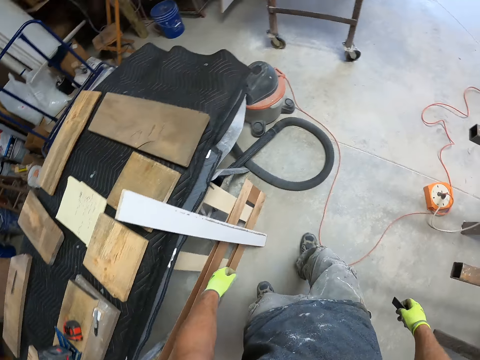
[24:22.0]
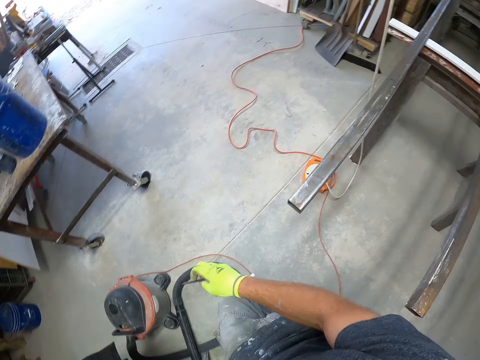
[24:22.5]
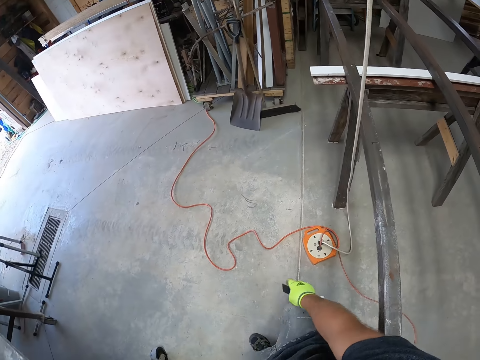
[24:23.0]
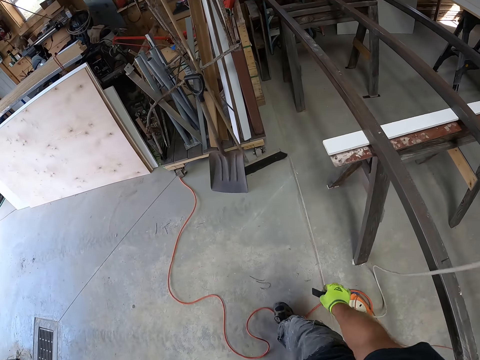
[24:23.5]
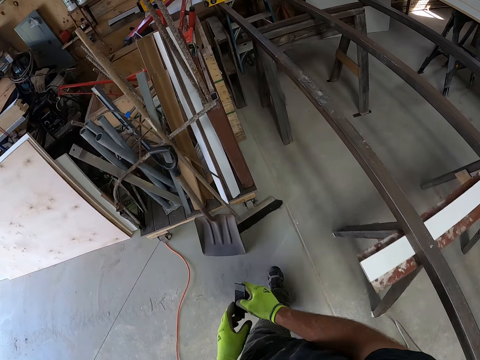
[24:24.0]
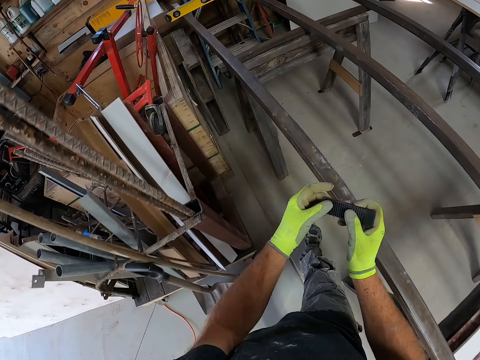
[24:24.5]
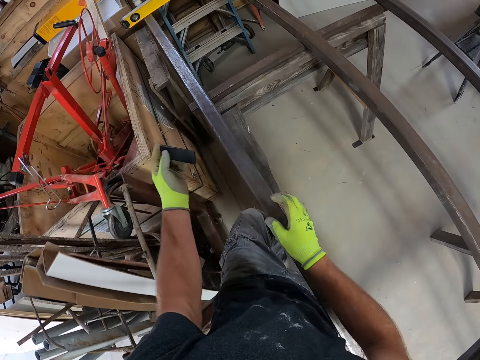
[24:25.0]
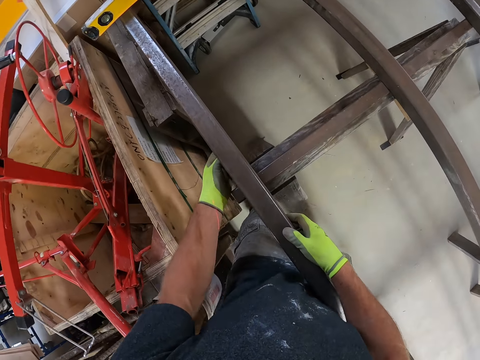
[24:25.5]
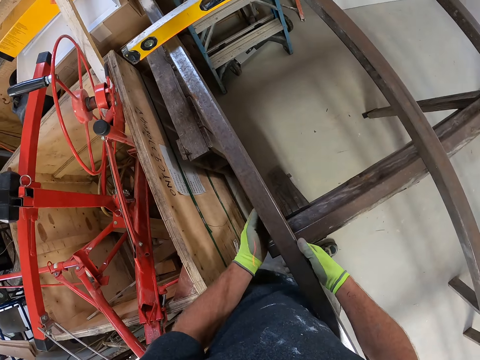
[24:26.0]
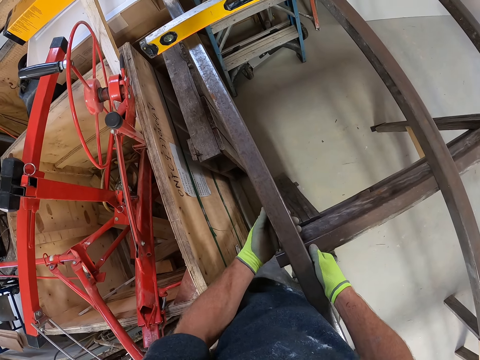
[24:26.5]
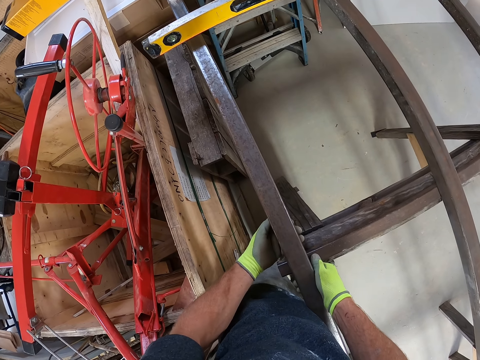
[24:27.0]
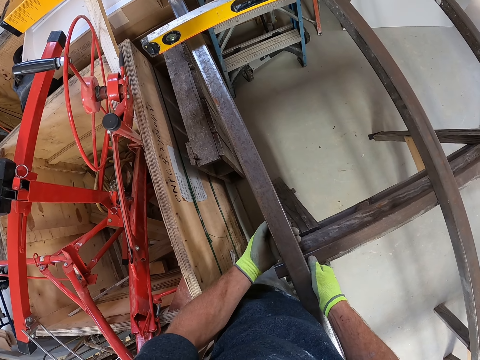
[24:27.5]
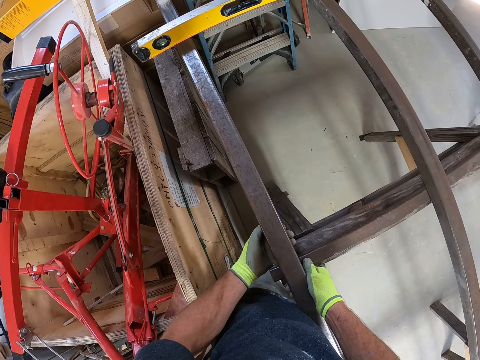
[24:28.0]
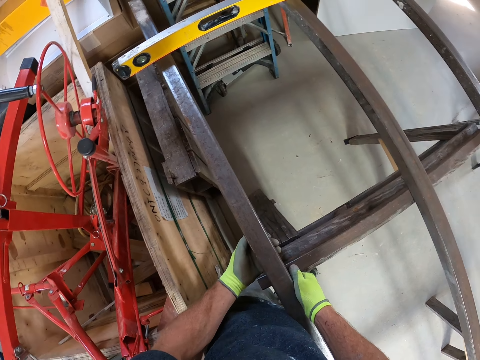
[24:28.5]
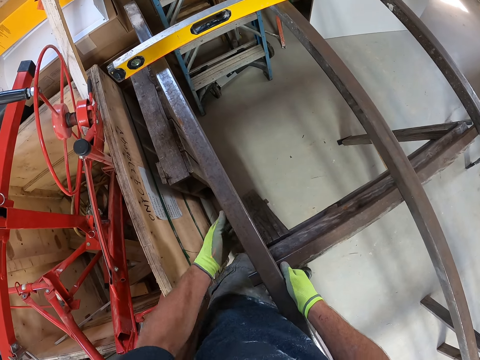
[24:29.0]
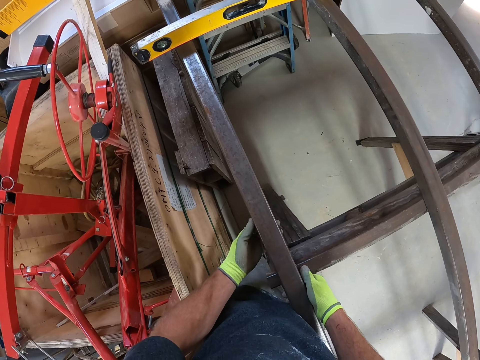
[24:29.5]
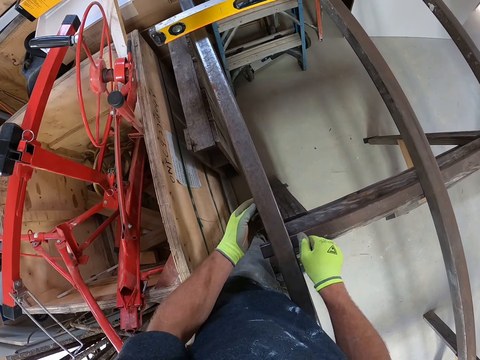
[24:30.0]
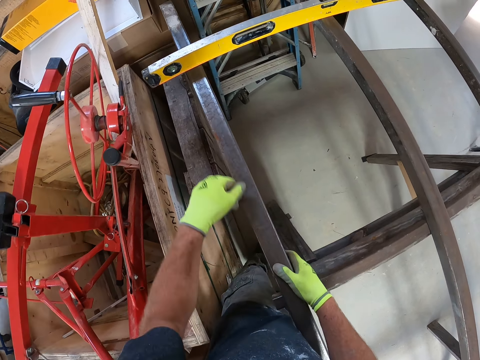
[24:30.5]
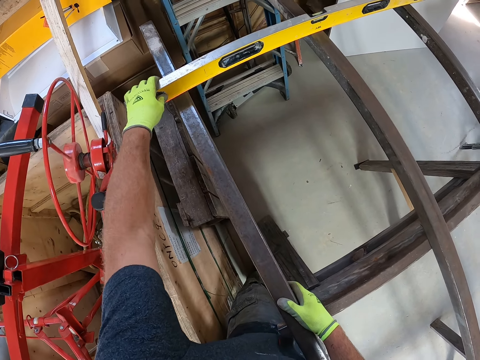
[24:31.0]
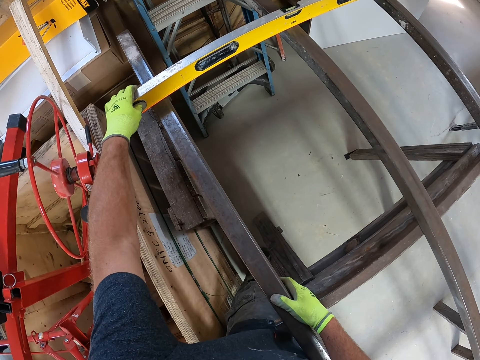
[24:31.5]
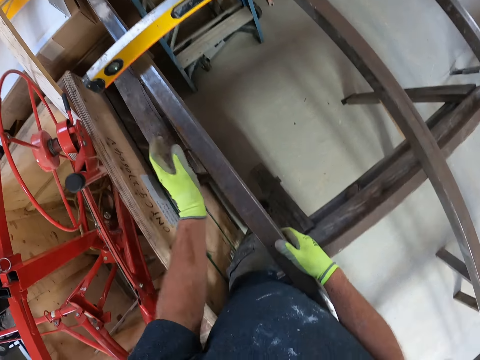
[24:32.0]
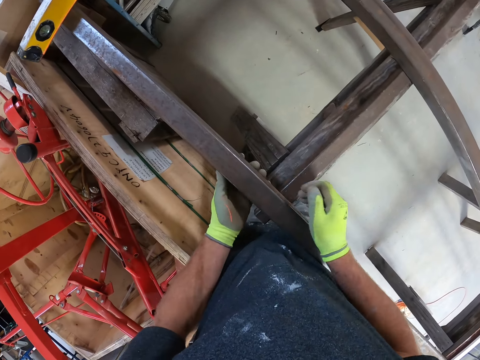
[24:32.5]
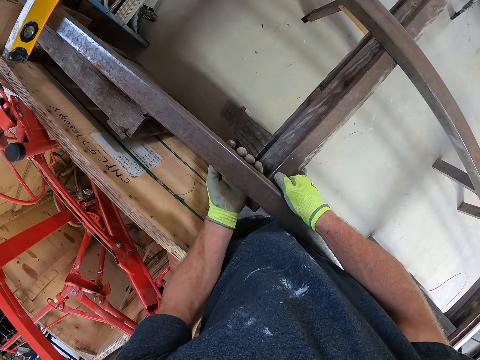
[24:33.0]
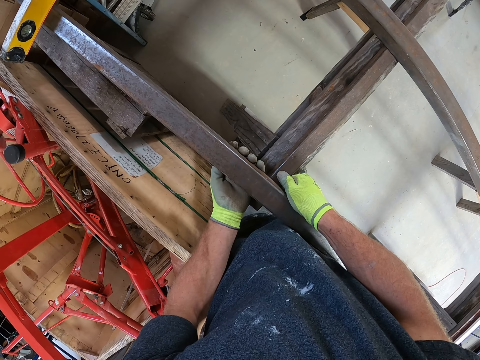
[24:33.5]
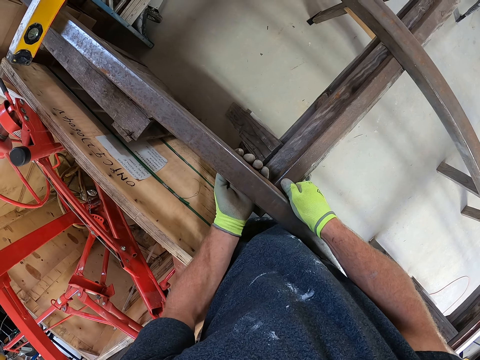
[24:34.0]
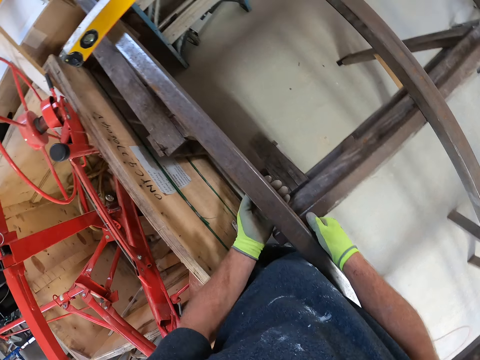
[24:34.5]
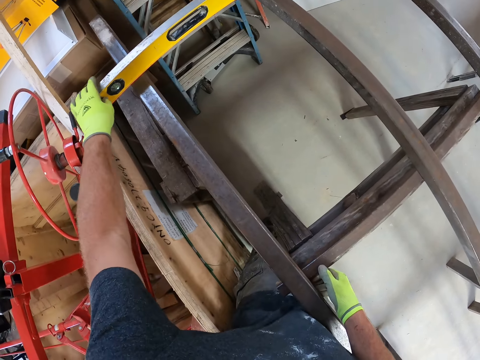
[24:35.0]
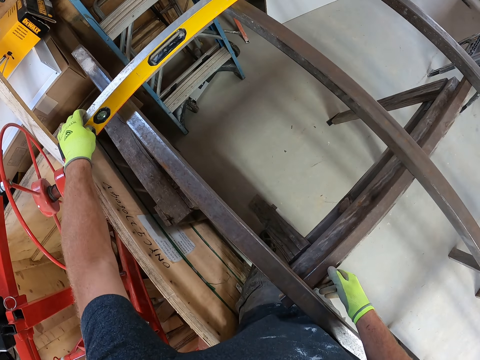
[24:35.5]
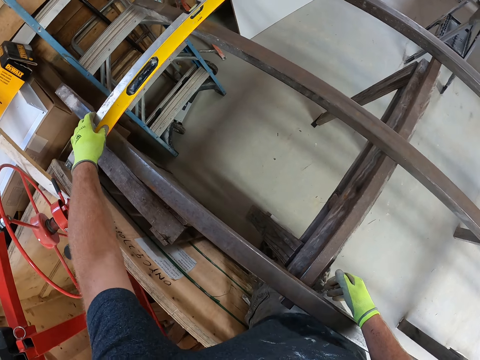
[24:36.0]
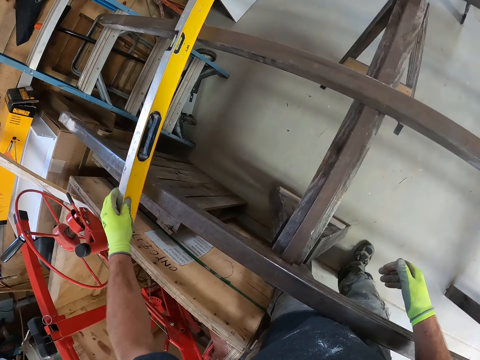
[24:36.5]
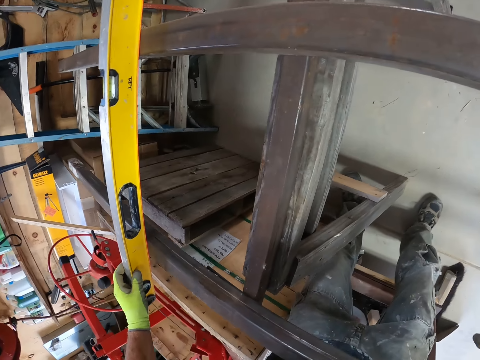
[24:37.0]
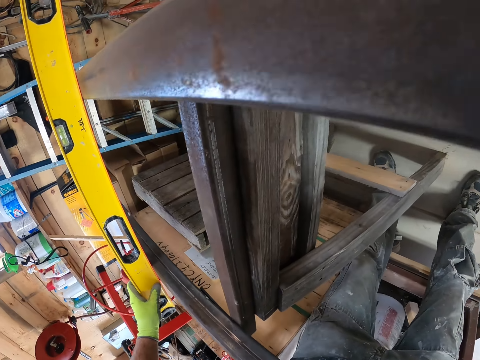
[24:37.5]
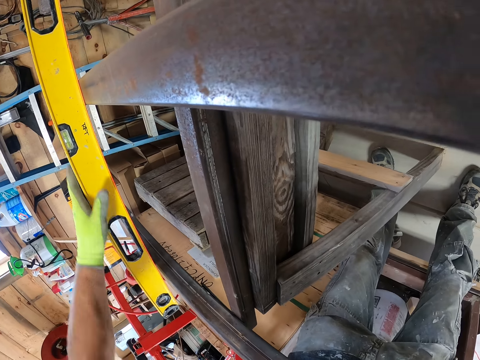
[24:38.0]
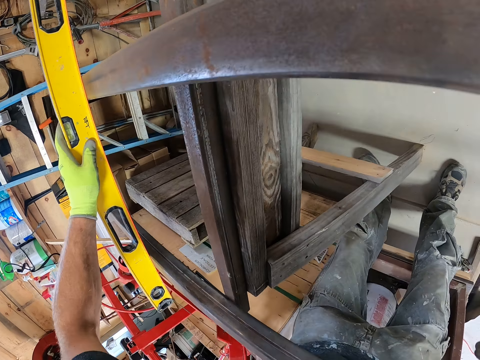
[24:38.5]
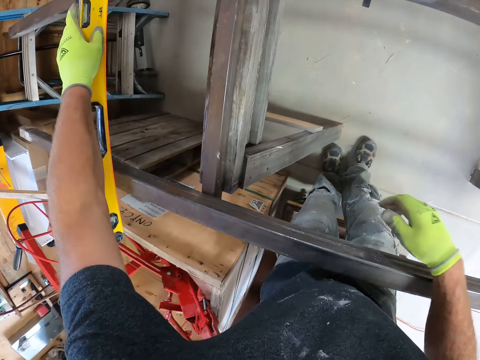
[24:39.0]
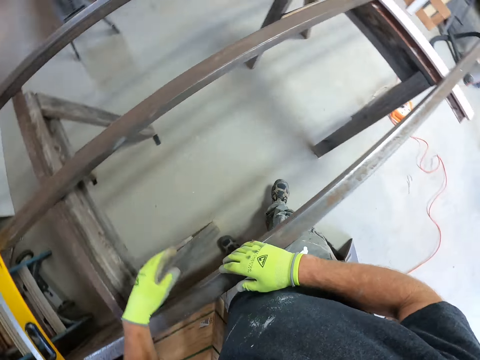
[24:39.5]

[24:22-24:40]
The camera wearer walks in the workshop. They put the piece of wood under the metal. They touch the spirit level. They place the wood underneath the iron. They touch the metal. They adjust the level measurement tool on the iron.

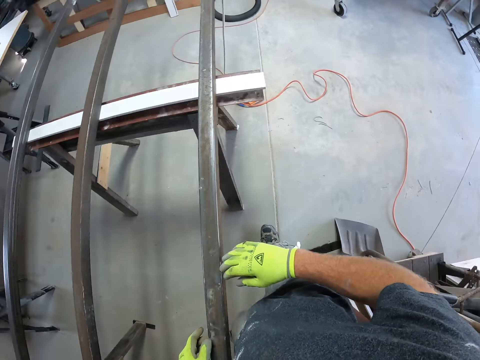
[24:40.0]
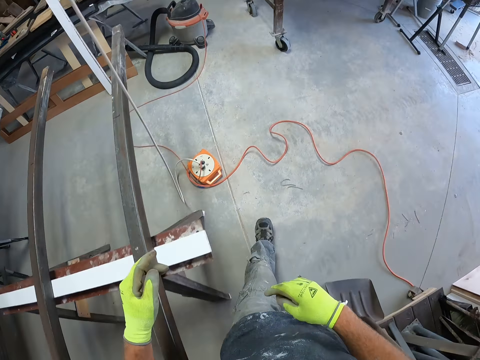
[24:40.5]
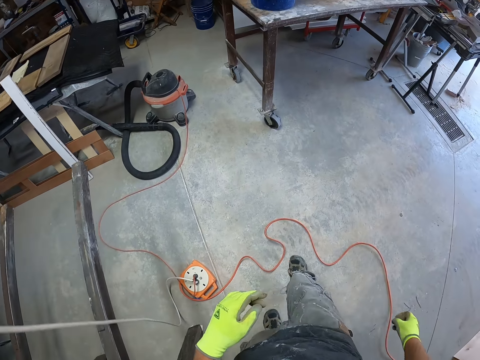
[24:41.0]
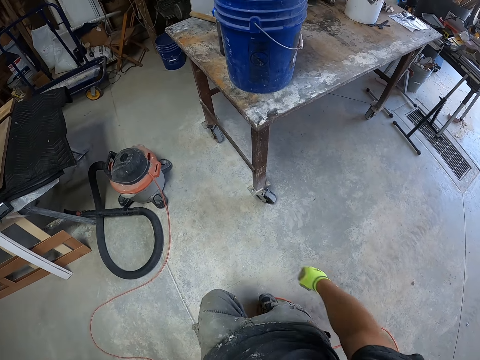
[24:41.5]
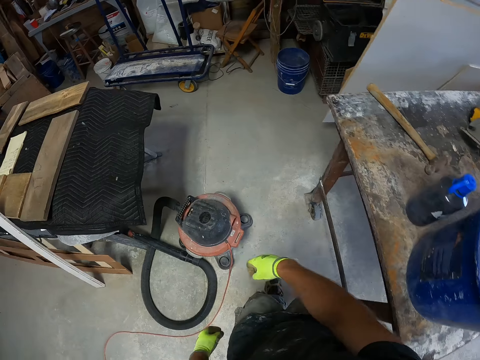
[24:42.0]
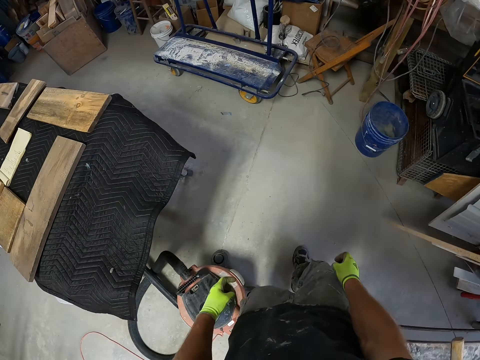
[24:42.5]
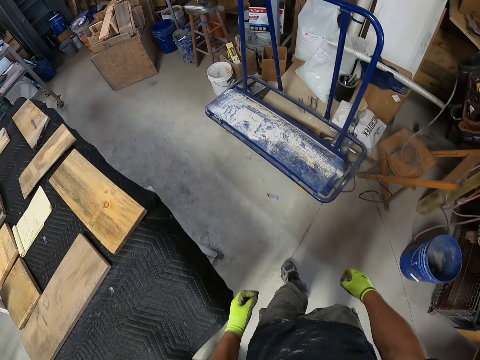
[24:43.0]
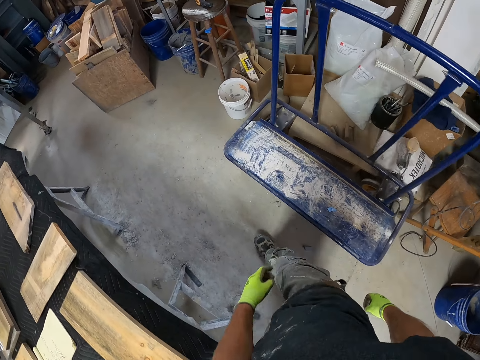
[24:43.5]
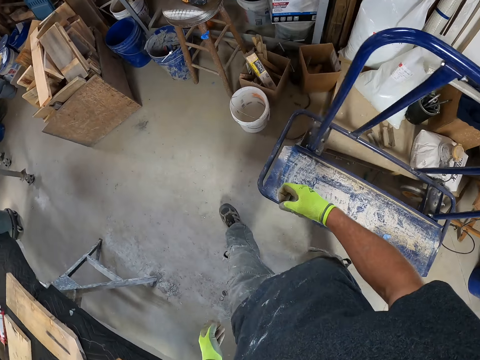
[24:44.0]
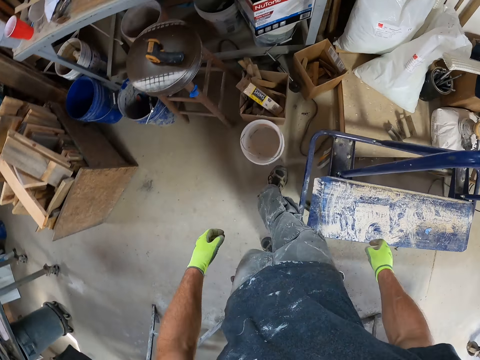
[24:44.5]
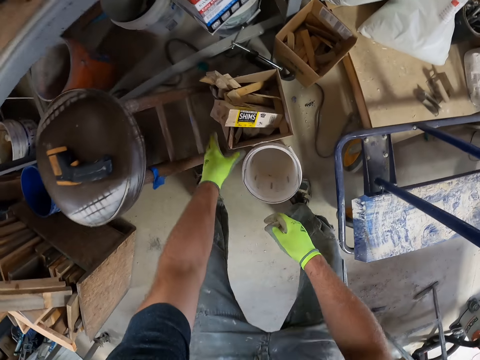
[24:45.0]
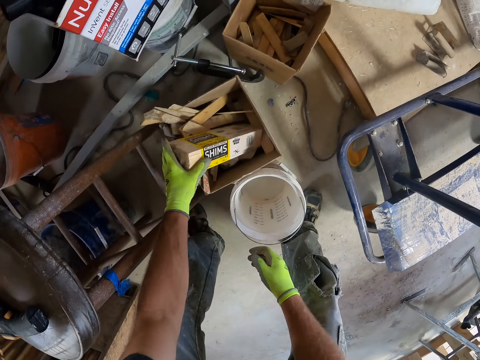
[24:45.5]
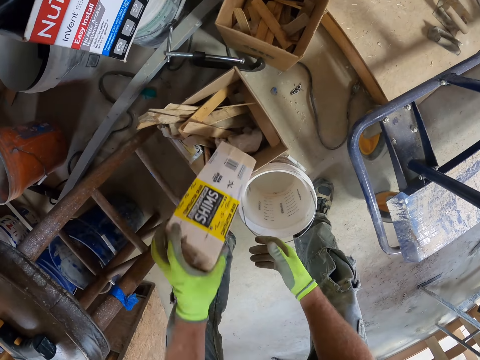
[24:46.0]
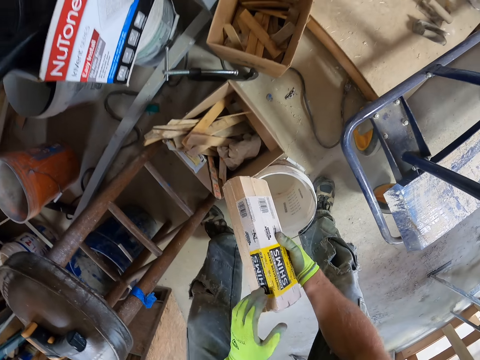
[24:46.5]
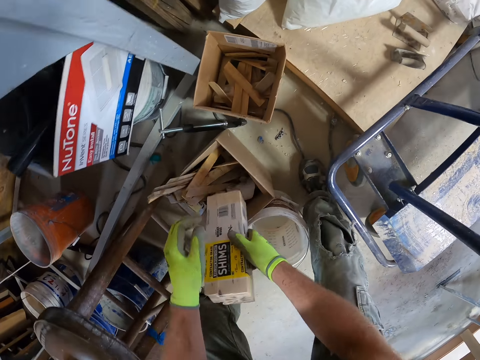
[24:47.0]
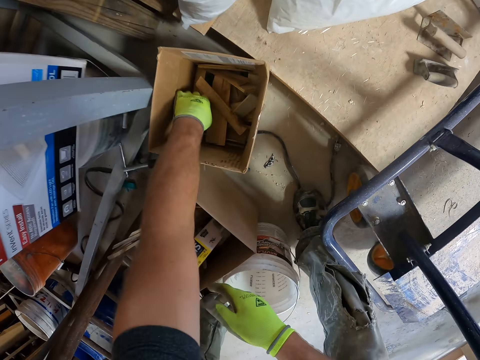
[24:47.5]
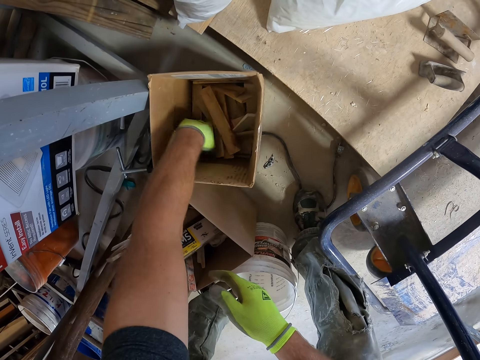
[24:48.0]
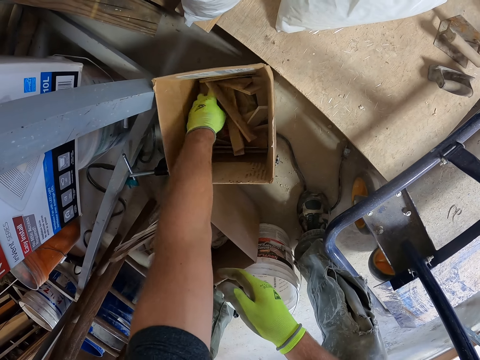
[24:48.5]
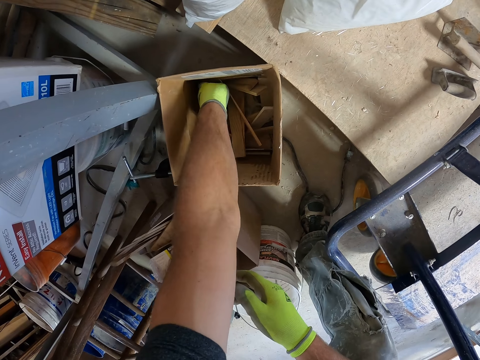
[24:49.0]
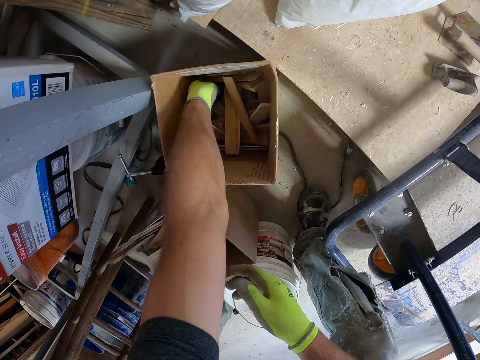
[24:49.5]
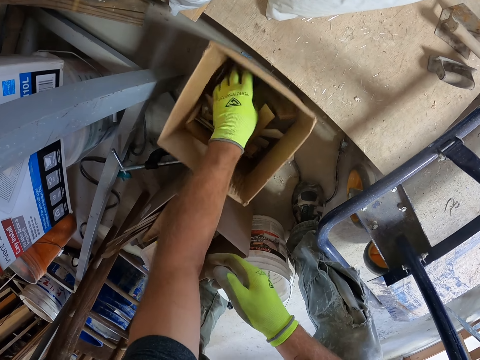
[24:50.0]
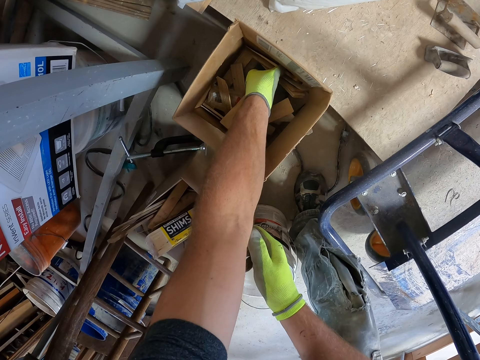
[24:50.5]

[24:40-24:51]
The camera wearer walks in the workshop. They pick up a pack from the wood box. They drop the pack back into the wood box.
